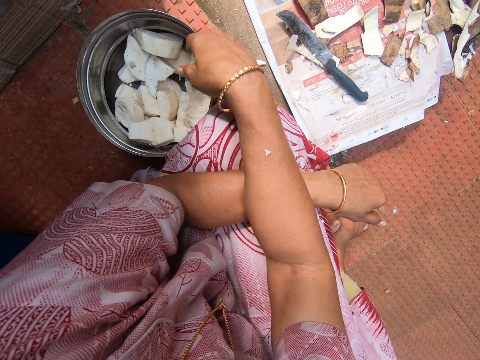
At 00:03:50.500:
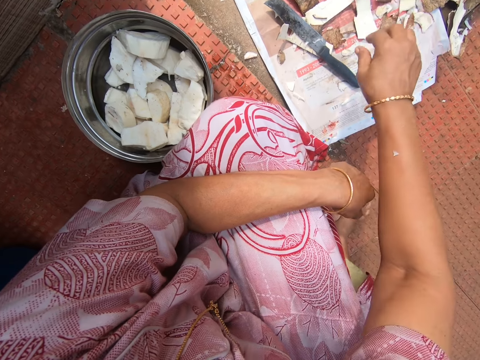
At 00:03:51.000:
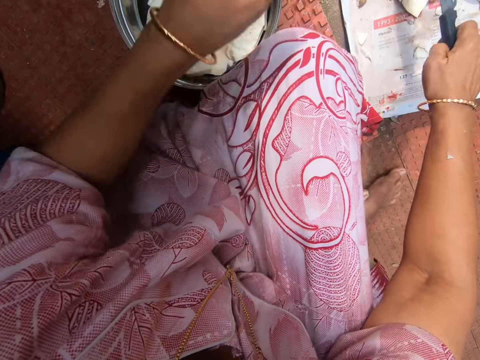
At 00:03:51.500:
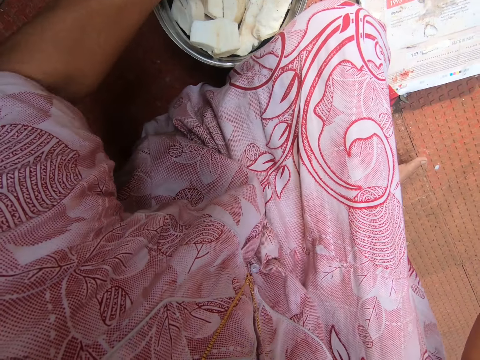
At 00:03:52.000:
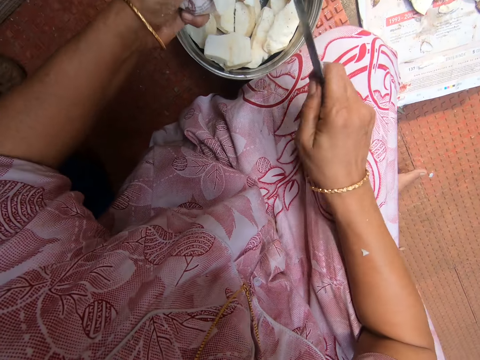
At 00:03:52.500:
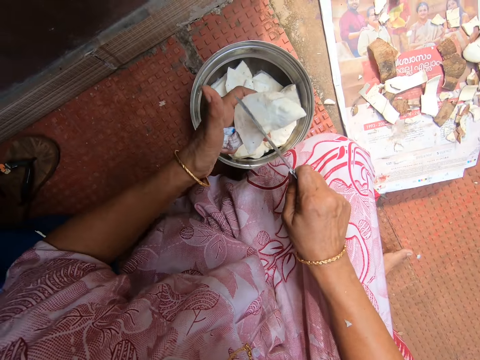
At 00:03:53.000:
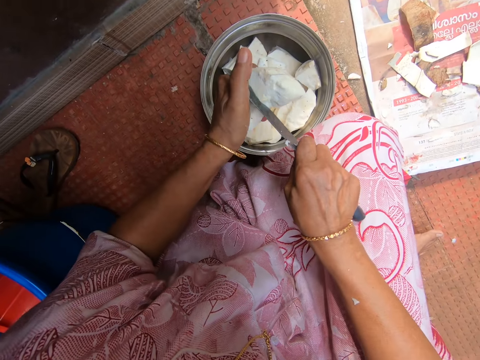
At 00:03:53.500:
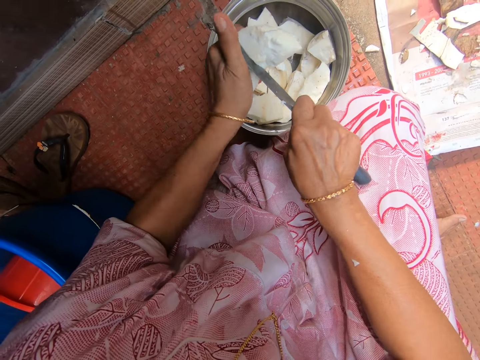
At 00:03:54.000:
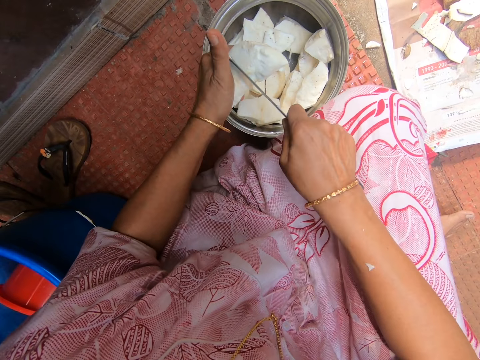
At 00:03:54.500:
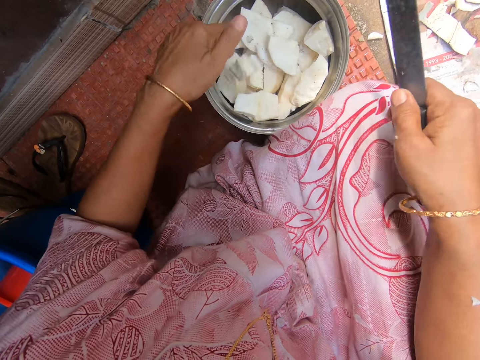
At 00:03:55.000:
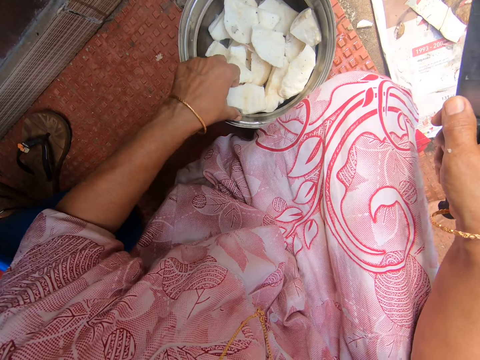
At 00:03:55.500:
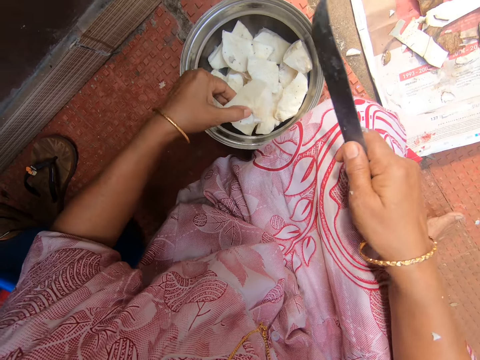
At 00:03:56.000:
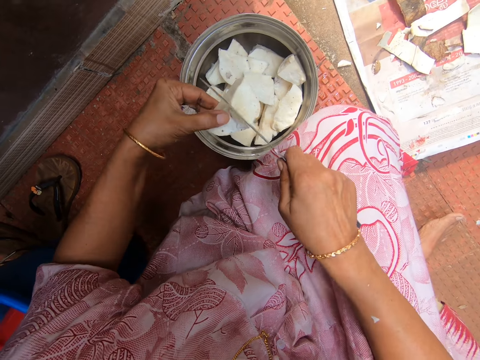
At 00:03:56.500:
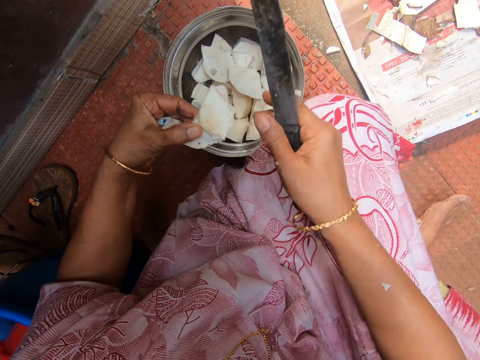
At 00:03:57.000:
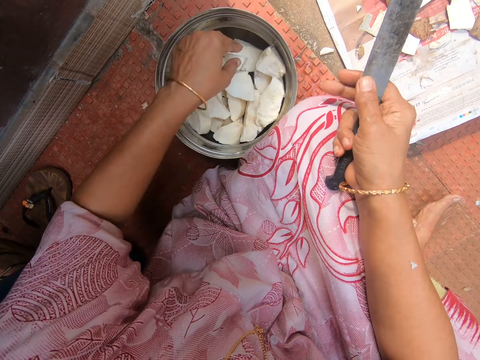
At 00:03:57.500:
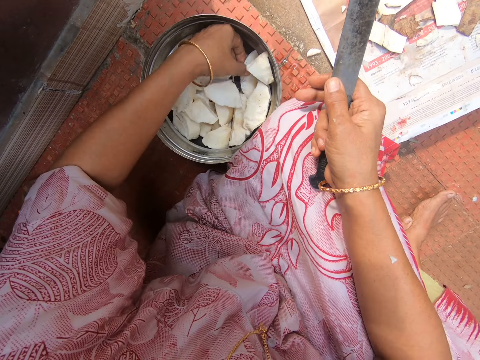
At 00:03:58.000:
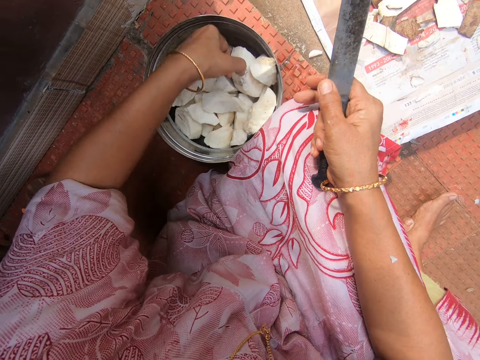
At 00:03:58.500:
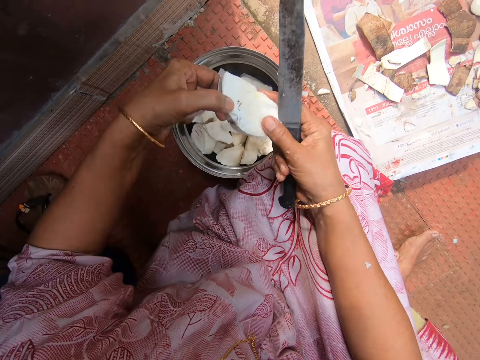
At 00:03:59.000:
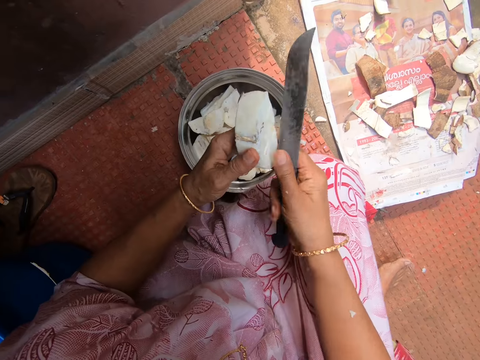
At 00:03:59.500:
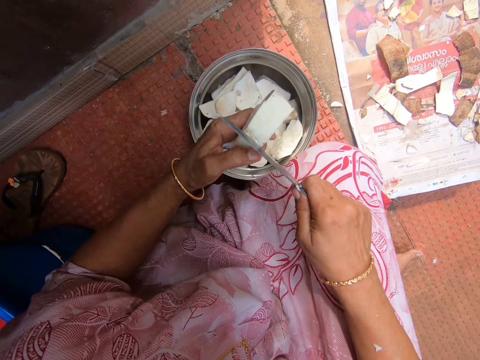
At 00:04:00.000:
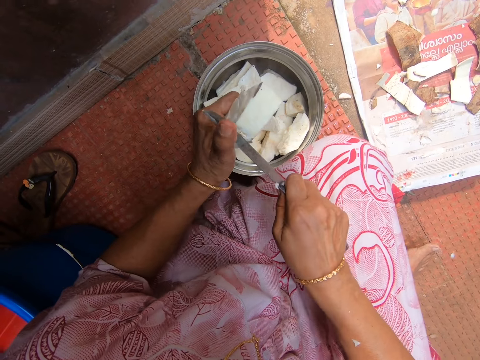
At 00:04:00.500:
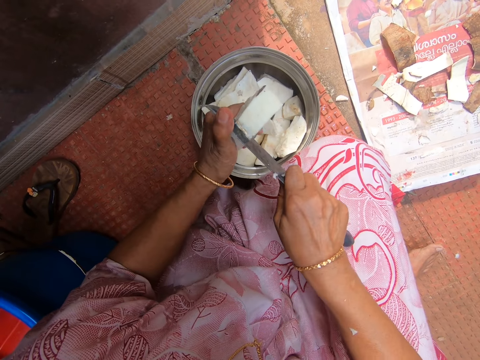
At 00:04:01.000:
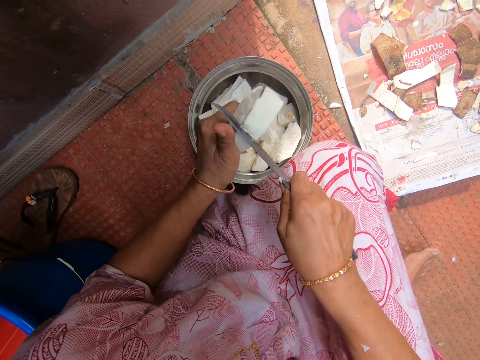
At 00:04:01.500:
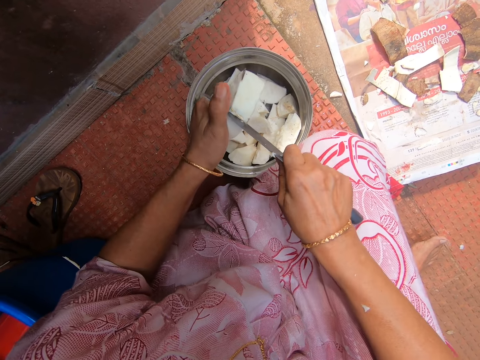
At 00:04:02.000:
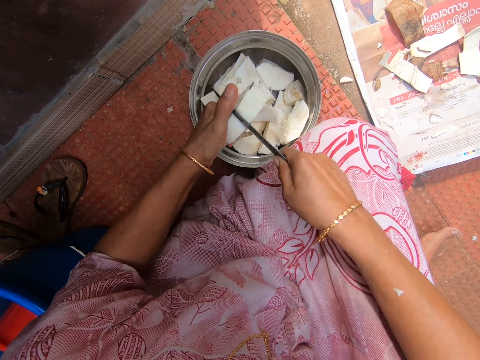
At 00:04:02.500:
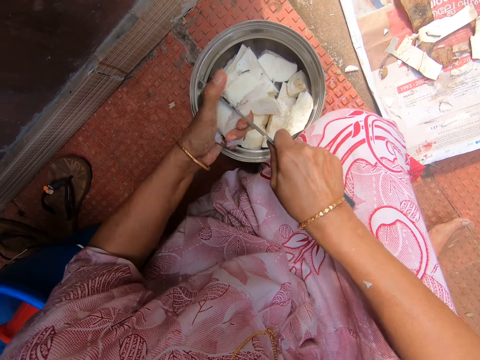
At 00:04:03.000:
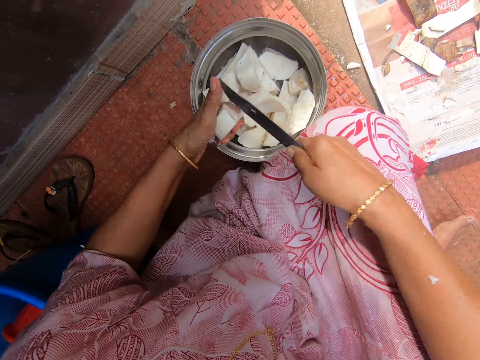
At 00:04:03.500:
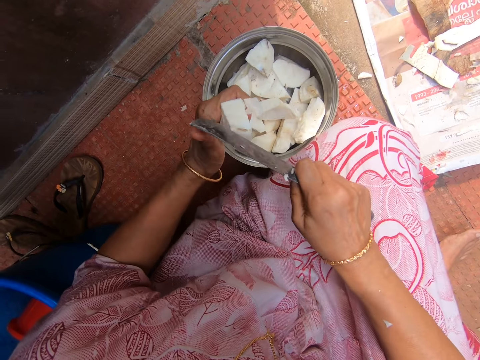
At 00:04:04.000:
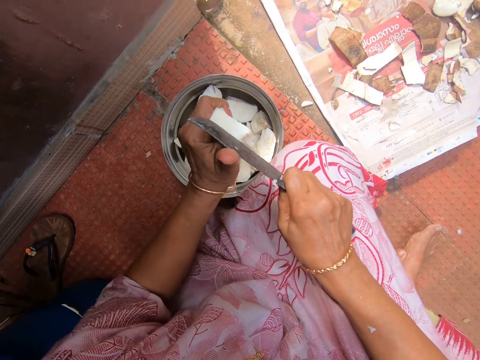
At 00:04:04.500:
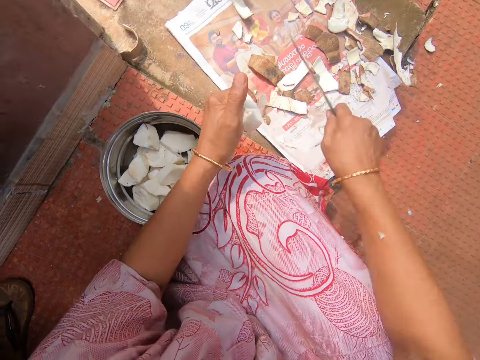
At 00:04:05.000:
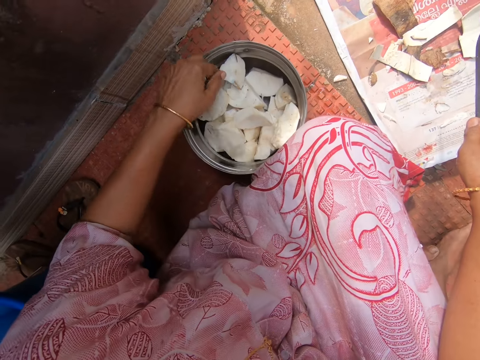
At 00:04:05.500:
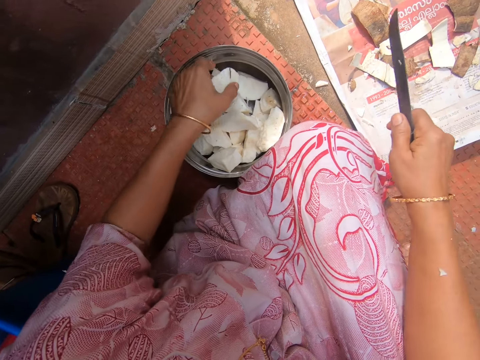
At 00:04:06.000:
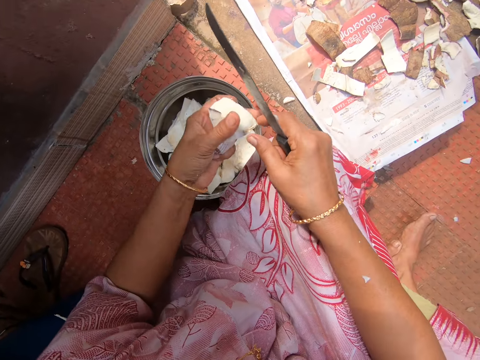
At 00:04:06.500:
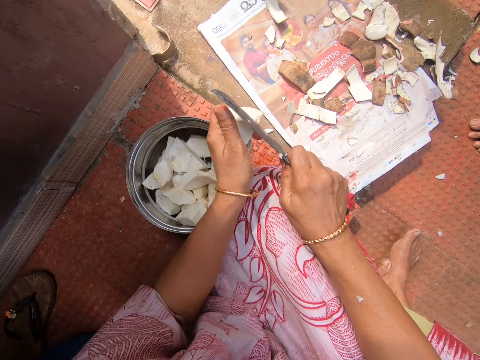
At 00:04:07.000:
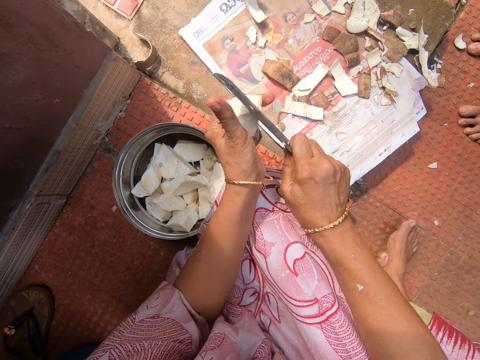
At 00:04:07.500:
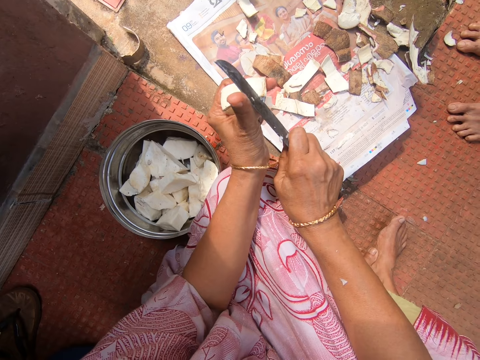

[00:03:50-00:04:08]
The camera wearer picks the knife on the newspaper or magazine. She picks the cassava in the pot or bucket. She cuts the cassava with a knife. She puts the cassava in the pot. She picks the cassava in the pot. She holds the cassava on her hand. She puts the cassava in the pot. She picks the cassava in the pot. She cuts the cassava with a knife. She puts the cassava in the pot. She peels the cassava with a knife. She puts the cassava in the pot. She picks the cassava in the pot. She cuts the cassava with a knife. A man bends downwards. The camera wearer peels the cassava with a knife.

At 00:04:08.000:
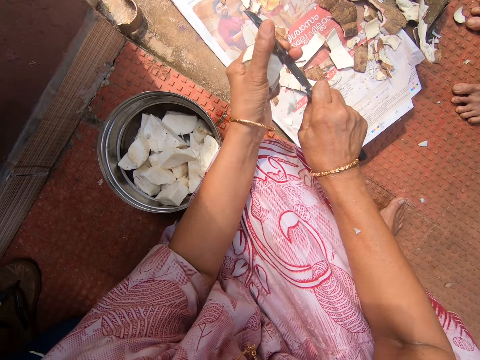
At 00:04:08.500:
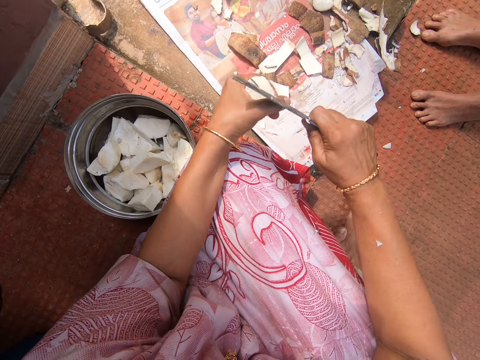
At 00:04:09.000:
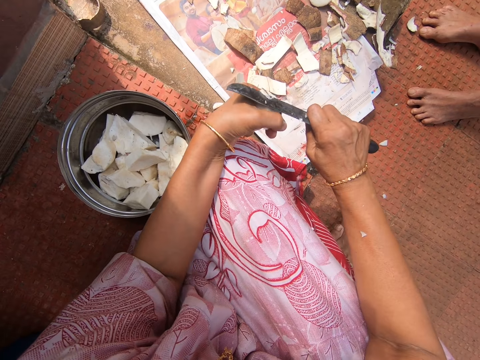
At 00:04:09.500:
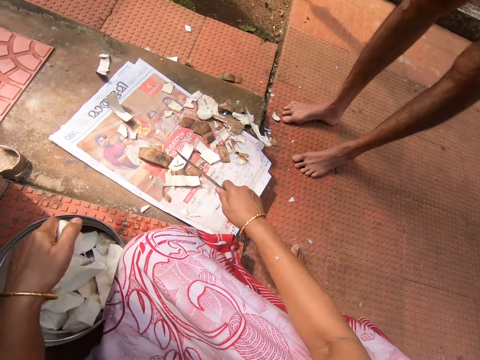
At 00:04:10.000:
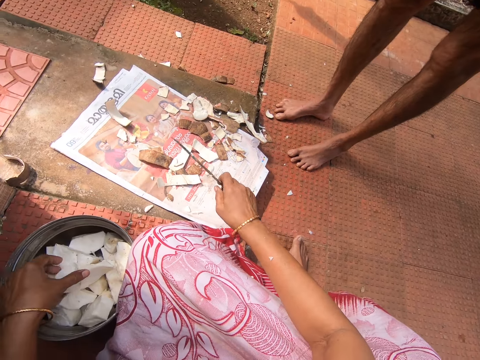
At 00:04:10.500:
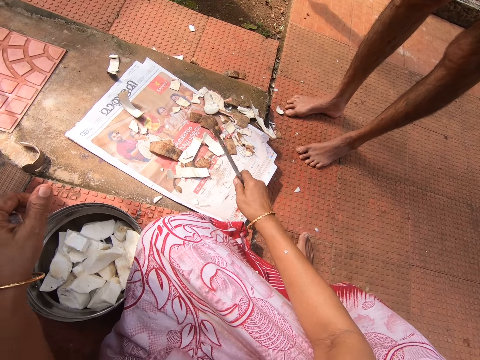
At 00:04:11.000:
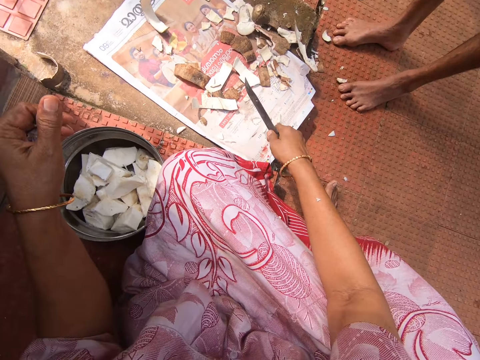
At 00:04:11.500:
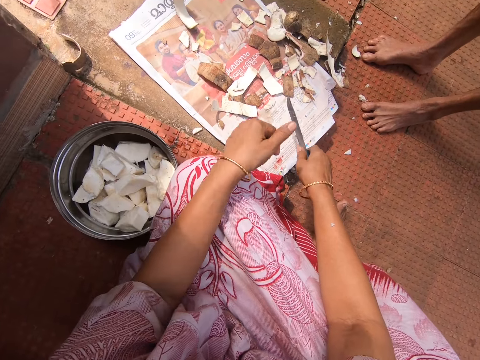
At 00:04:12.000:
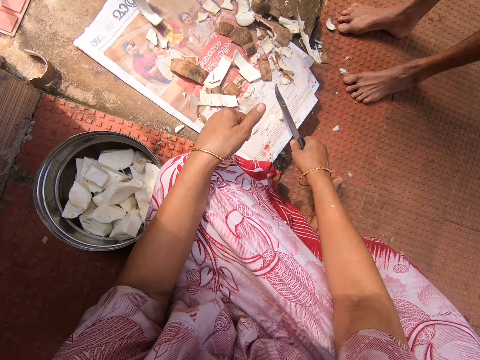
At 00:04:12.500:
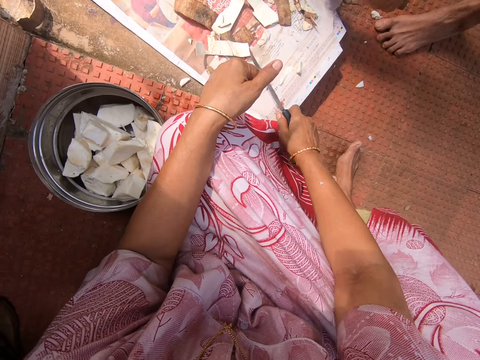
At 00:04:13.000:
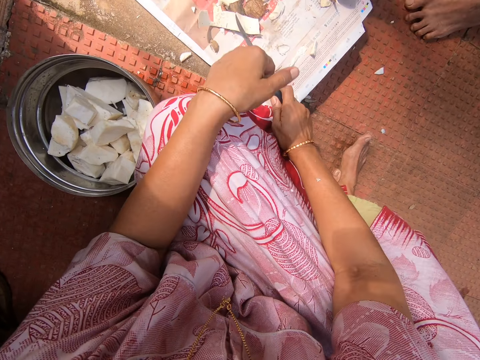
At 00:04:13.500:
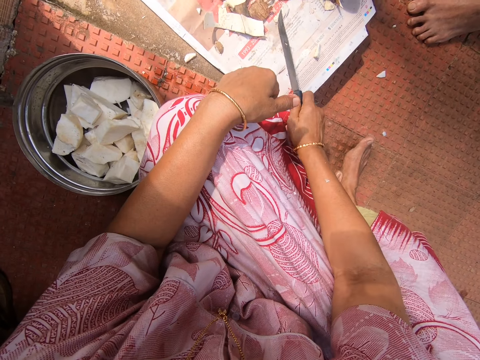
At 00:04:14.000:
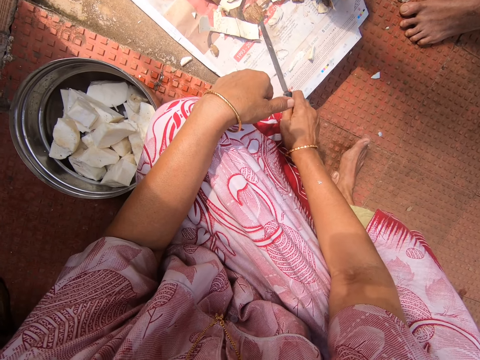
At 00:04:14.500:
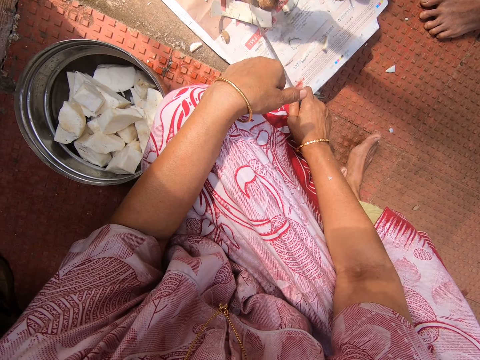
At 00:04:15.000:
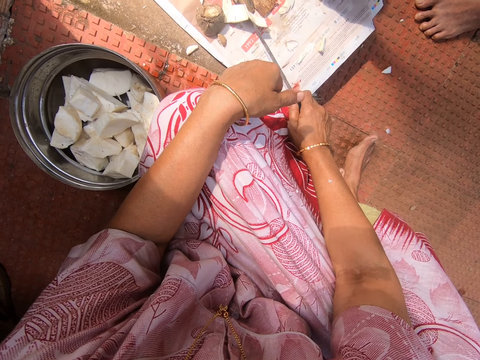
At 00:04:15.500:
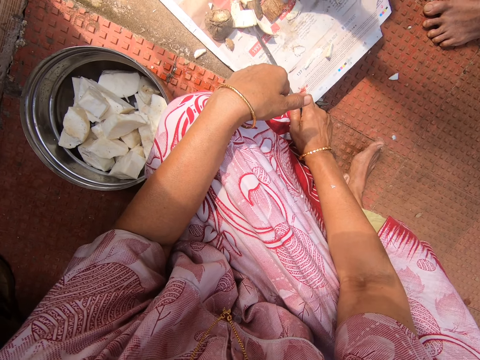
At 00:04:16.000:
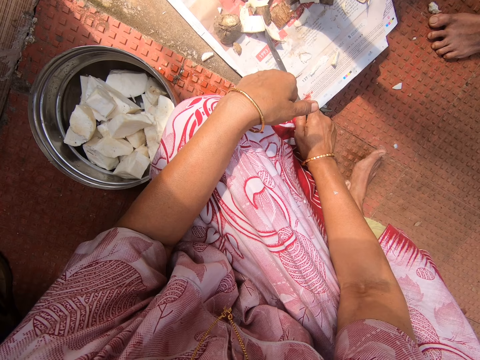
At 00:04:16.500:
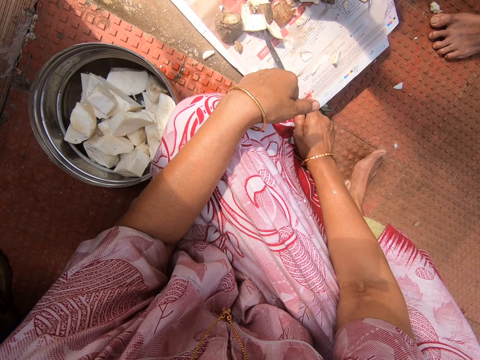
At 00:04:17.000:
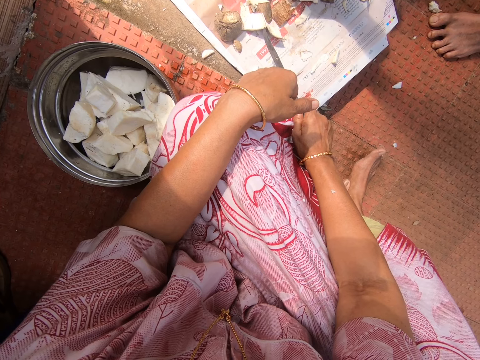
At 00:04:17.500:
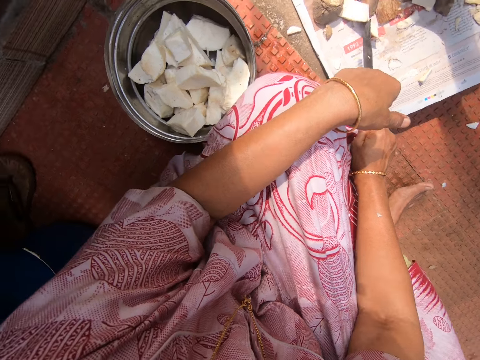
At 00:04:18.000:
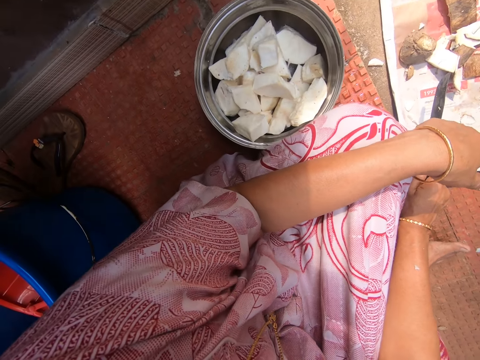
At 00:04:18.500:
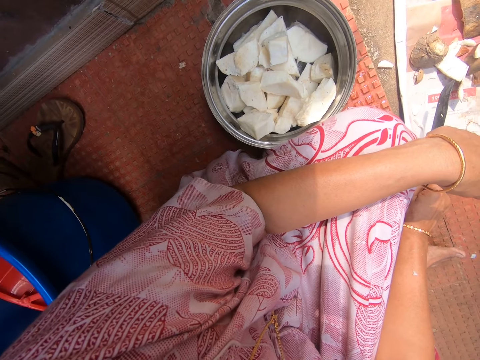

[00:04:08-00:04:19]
The camera wearer puts cassava in the pot or bucket. They look around. A man moves his hand.
